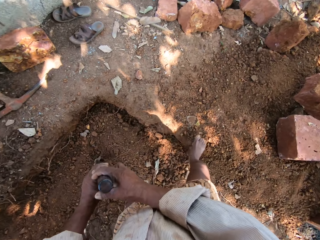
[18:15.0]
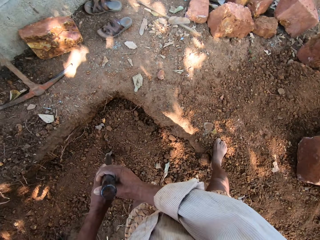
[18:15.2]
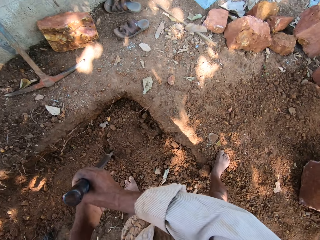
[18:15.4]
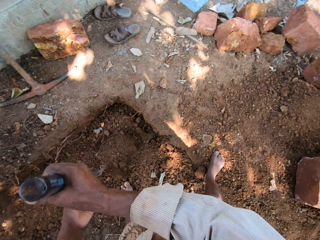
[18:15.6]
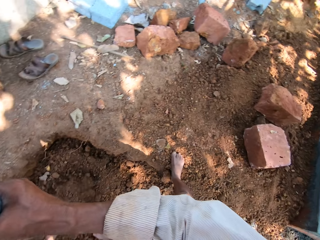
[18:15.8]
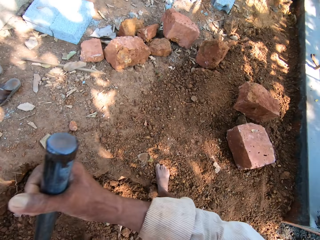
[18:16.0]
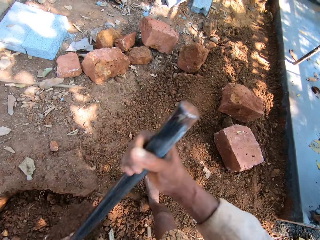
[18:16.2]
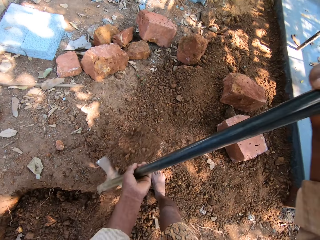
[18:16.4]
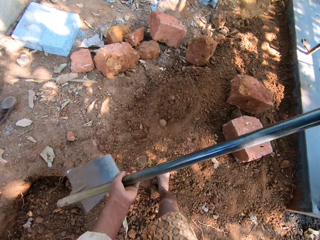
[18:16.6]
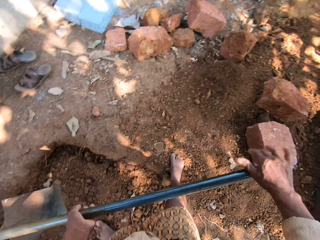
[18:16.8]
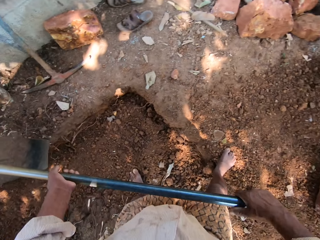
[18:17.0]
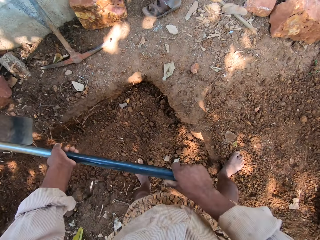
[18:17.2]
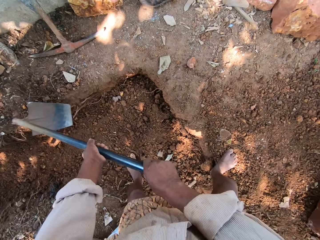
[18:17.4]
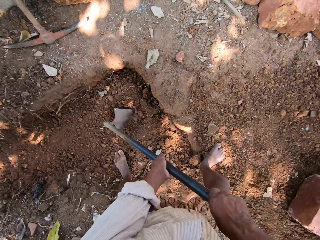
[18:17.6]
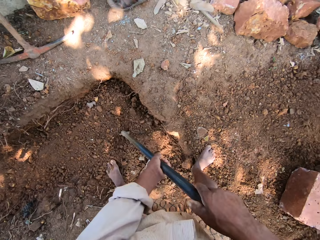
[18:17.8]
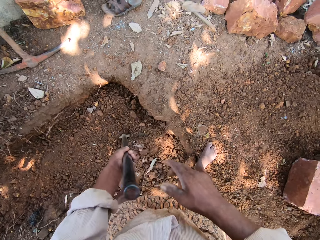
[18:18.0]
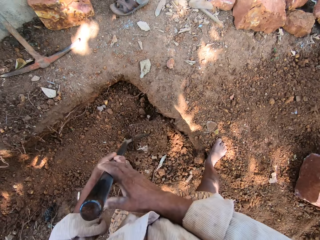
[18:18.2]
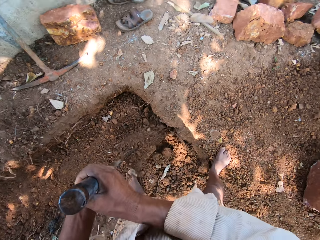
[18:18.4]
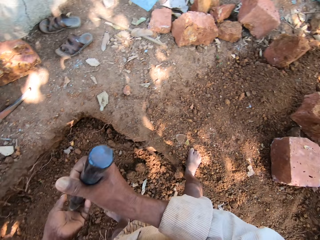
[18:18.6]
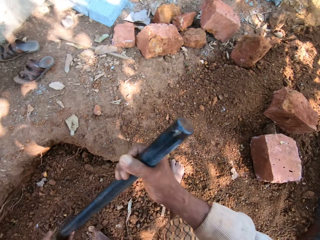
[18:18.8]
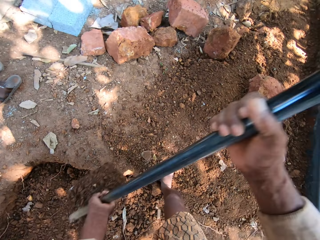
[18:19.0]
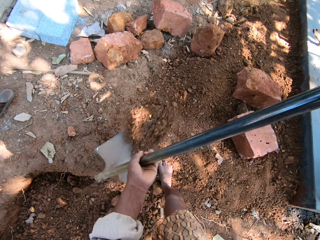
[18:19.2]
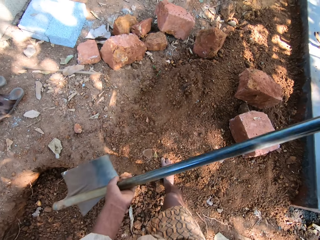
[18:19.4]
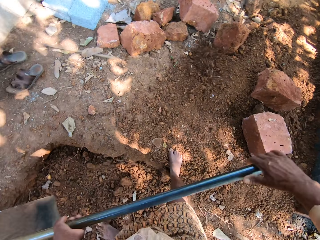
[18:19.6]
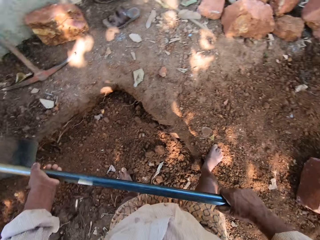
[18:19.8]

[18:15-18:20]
The camera wearer digs sand with the hoe in both hands. They pour the sand in the hoe on the ground. They dig sand with the hoe in both hands. They pour the sand in the hoe on the ground.

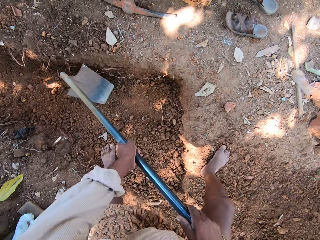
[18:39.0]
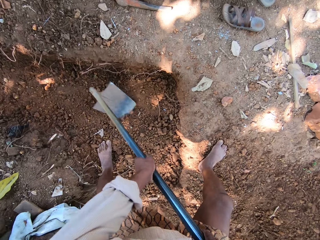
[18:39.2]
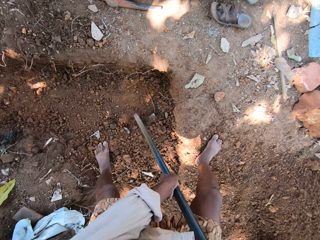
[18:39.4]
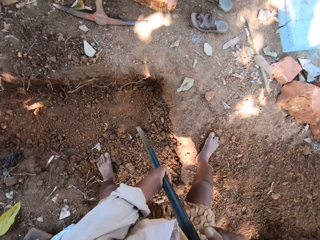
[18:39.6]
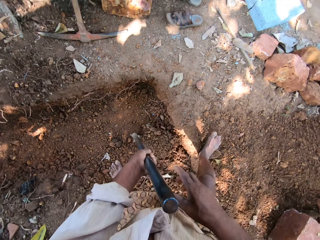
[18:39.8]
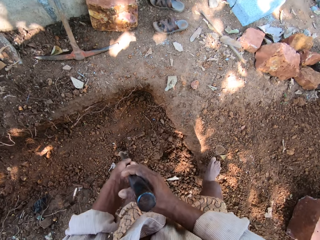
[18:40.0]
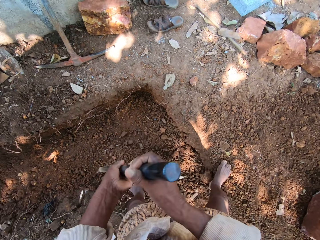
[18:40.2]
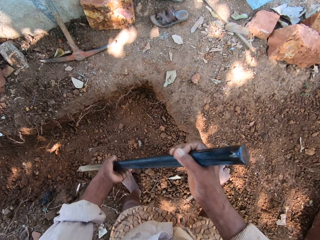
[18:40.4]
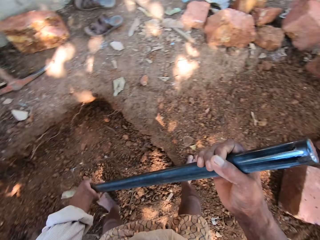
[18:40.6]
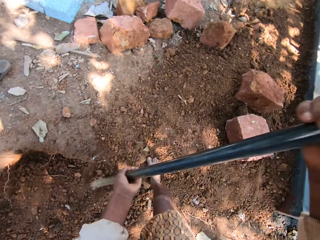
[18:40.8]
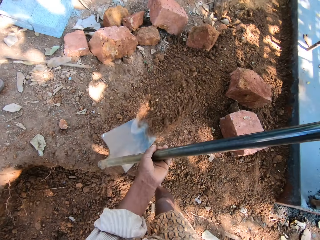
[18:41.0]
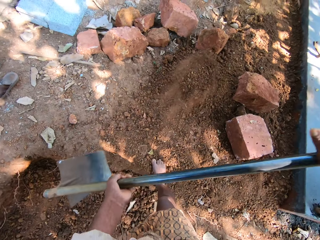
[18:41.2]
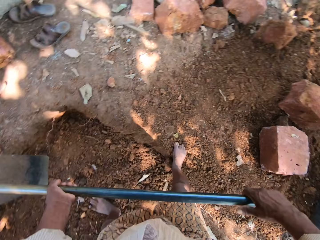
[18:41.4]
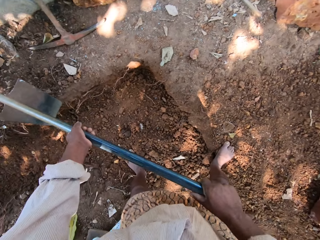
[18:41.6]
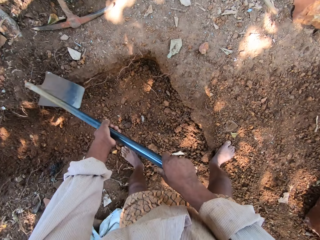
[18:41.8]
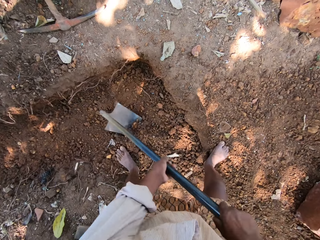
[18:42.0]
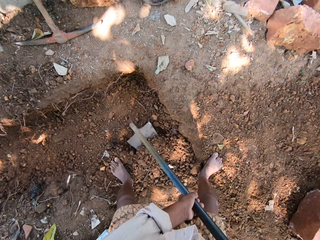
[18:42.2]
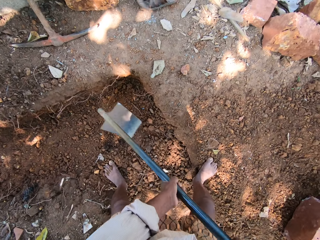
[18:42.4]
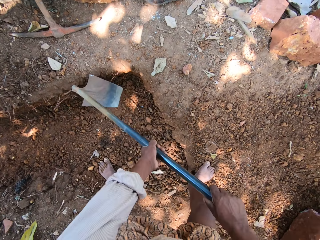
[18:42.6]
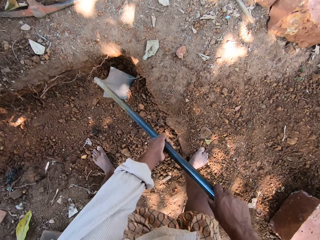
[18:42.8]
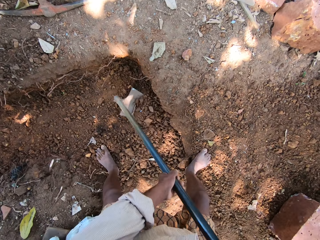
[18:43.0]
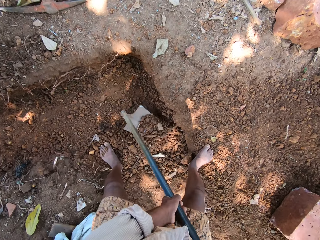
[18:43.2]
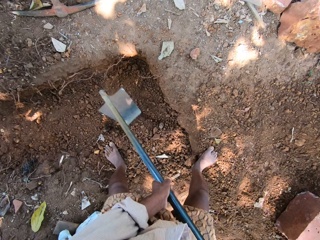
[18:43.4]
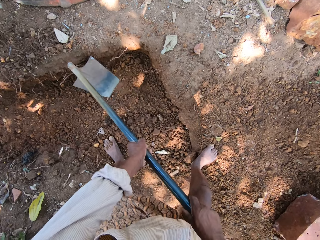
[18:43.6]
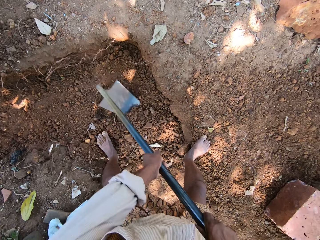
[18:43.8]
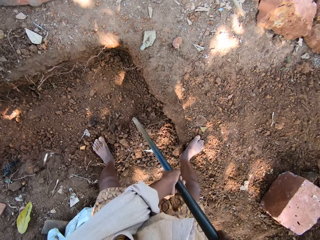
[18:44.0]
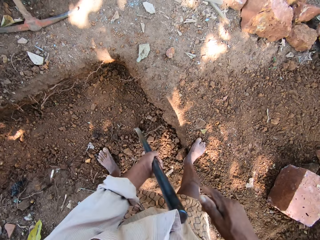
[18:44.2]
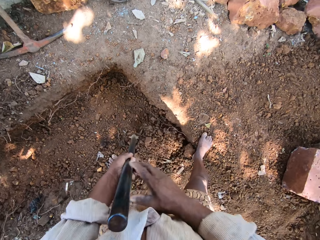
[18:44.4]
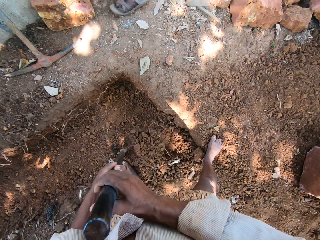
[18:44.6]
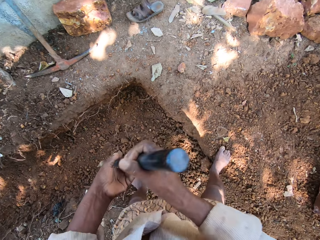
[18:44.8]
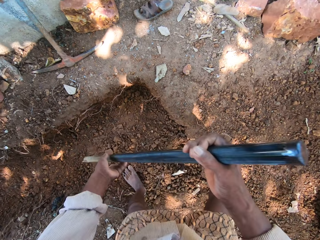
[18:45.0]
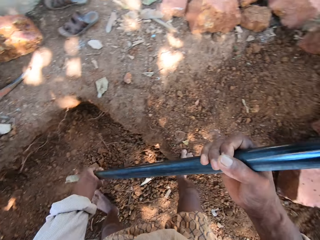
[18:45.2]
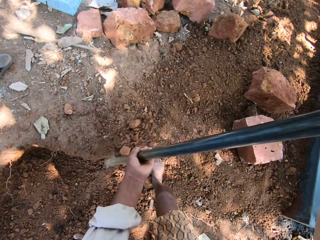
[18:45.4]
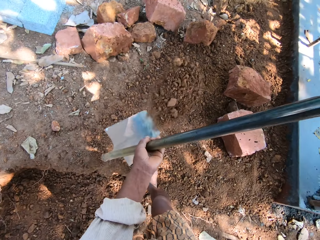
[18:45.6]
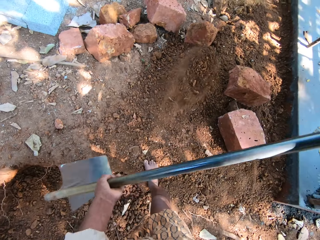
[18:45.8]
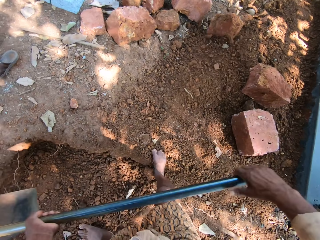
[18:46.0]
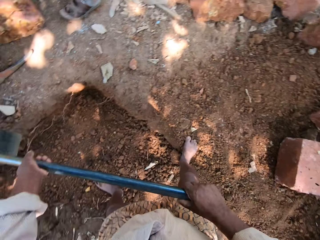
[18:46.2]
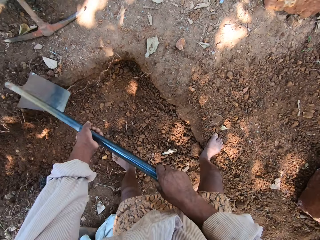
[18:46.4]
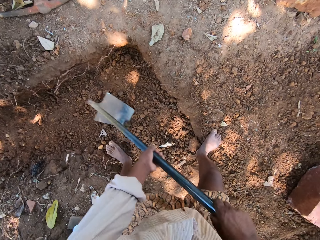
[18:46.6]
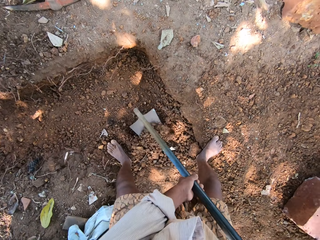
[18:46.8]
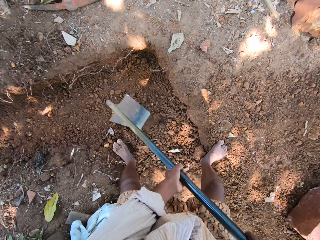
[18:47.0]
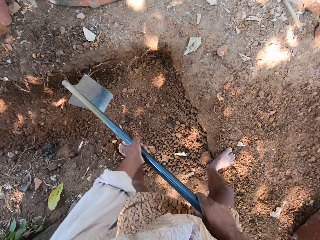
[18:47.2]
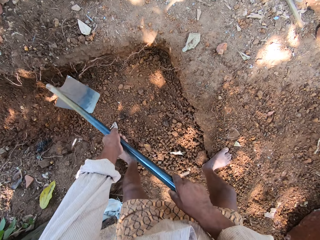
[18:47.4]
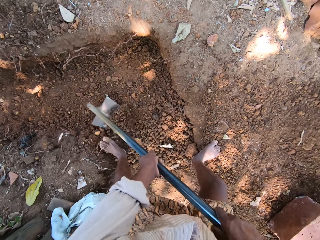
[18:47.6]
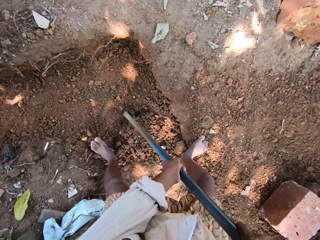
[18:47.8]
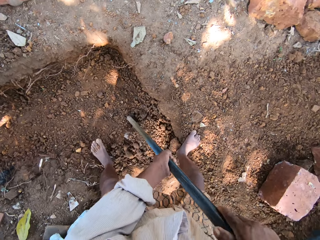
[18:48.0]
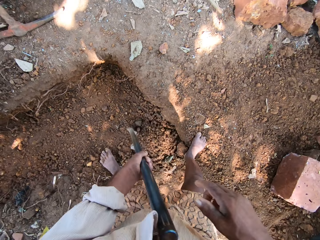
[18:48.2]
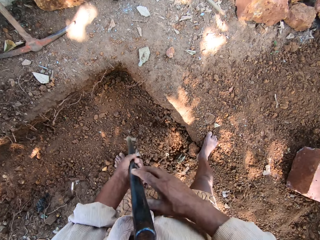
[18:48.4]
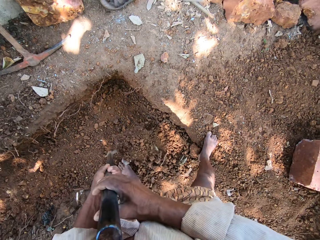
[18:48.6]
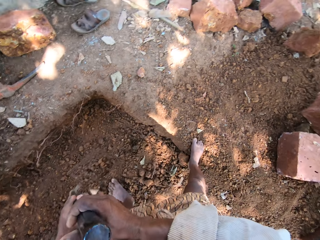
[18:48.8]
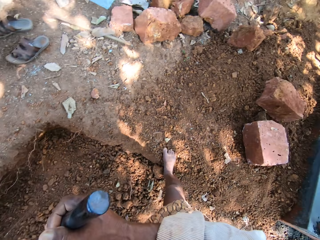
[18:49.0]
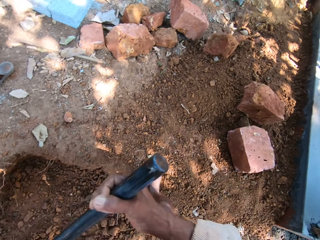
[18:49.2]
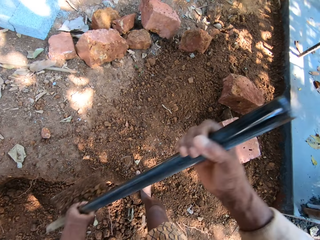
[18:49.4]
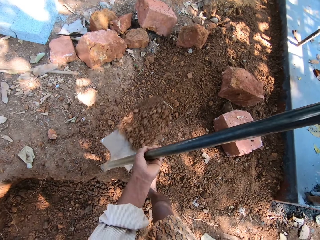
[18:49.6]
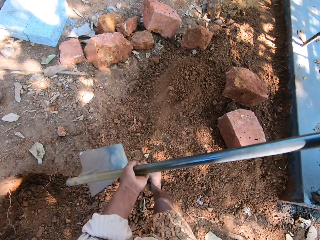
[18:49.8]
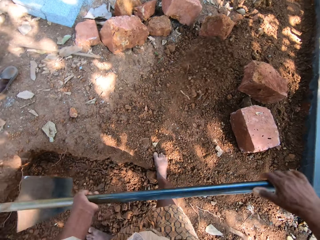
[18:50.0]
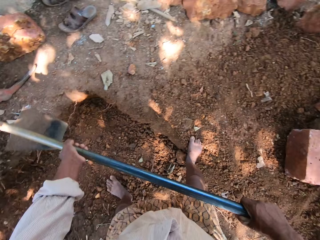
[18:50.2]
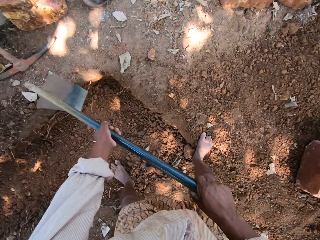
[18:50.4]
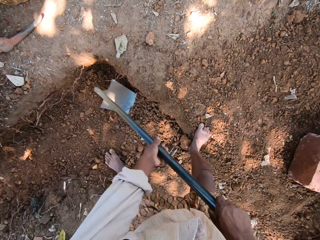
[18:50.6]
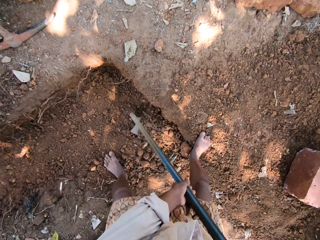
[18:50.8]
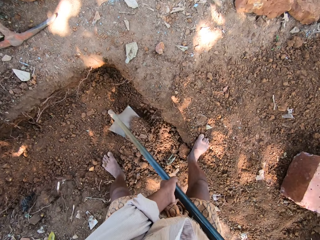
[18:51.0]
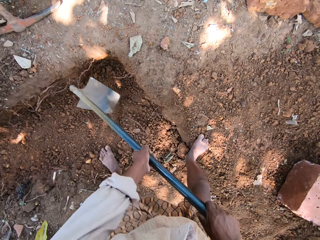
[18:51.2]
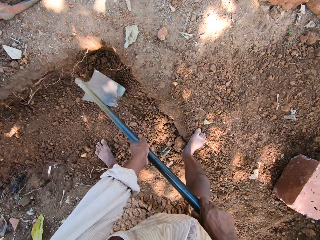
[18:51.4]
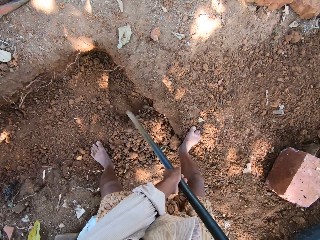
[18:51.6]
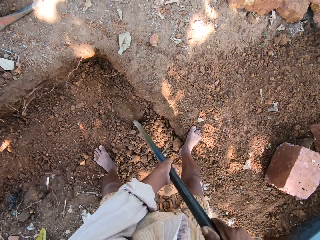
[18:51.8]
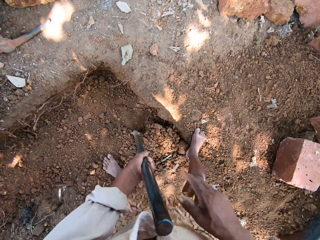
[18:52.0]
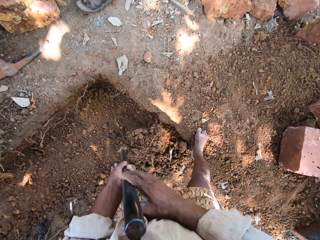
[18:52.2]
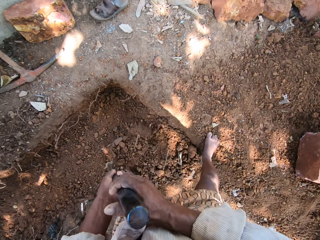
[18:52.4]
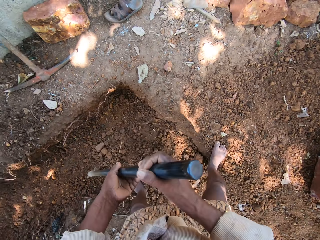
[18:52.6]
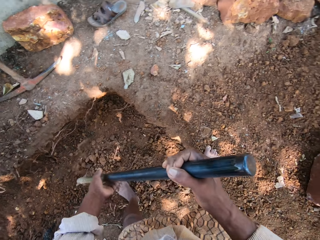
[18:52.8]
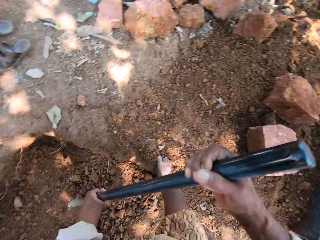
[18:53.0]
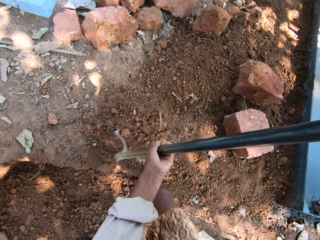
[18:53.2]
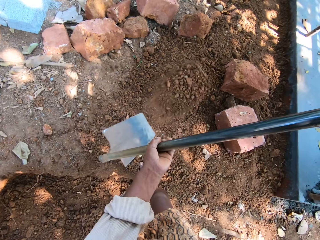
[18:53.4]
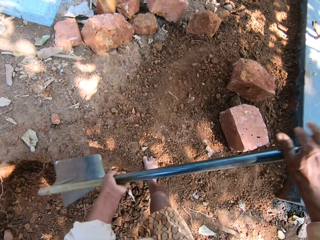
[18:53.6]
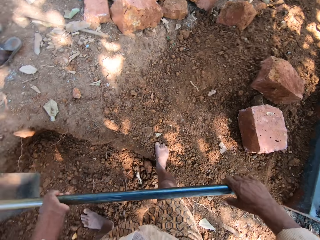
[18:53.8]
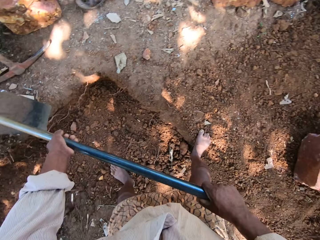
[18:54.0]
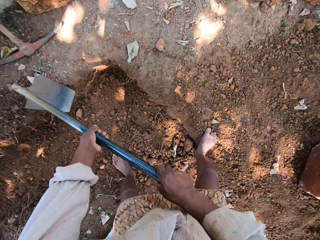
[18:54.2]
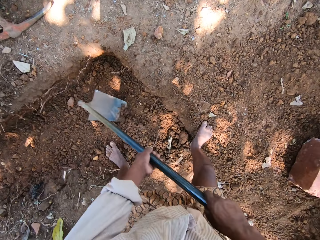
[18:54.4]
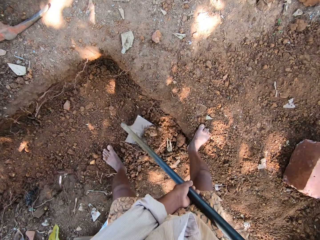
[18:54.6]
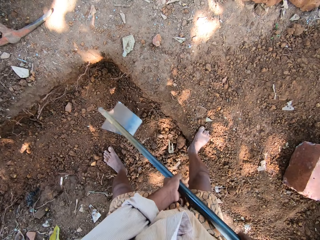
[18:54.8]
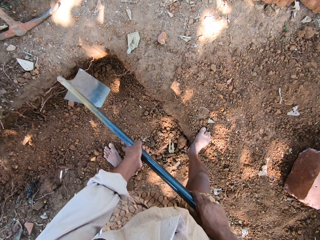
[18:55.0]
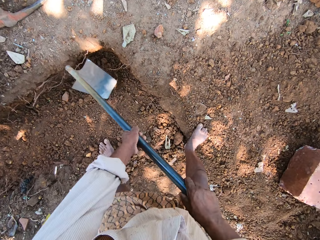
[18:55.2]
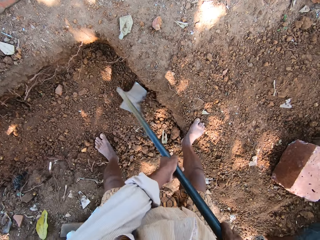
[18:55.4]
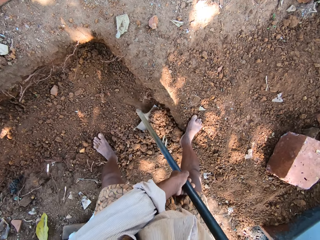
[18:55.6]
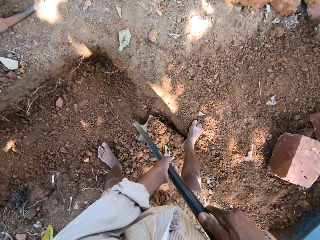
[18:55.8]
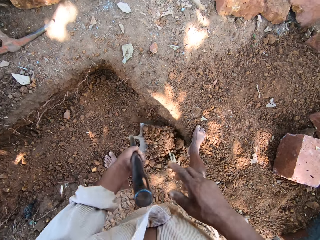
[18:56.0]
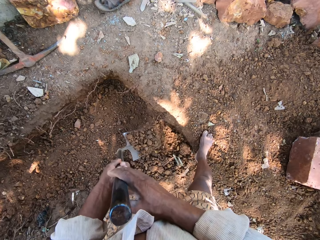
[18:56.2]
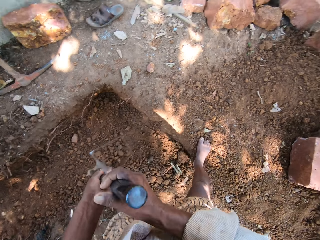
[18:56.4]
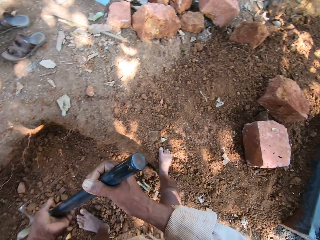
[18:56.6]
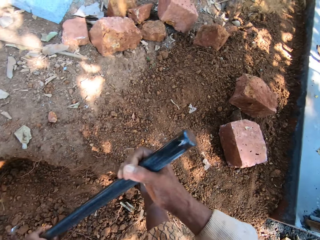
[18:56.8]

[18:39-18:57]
The camera wearer pours the sand in the hoe on the ground. They dig sand with the hoe in both hands. They pour the sand in the hoe on the ground. They dig sand with the hoe in both hands. They pour the sand in the hoe on the ground. They dig sand with the hoe in both hands. They pour the sand in the hoe on the ground. They dig sand with the hoe in both hands.
